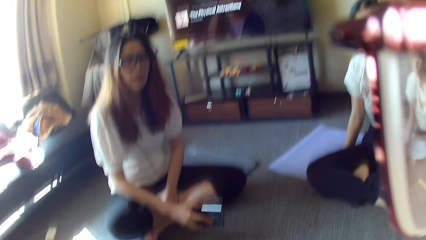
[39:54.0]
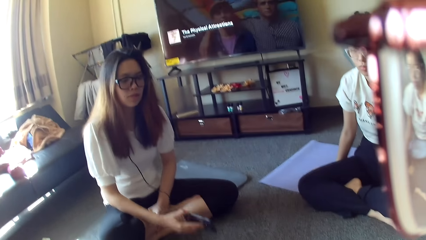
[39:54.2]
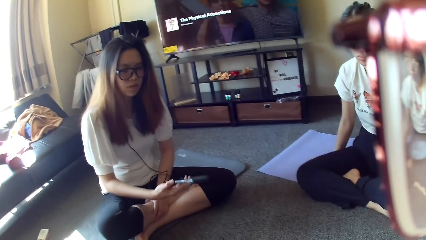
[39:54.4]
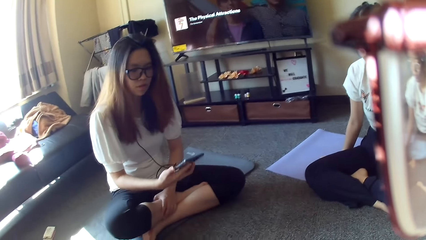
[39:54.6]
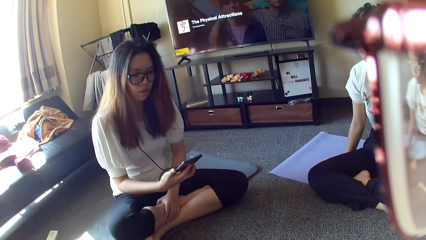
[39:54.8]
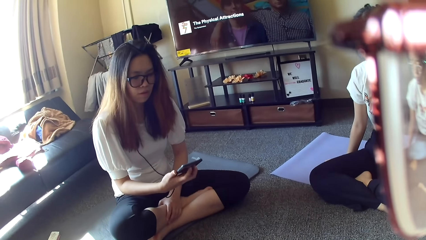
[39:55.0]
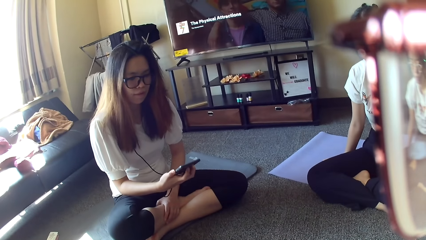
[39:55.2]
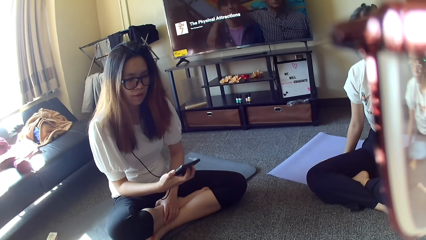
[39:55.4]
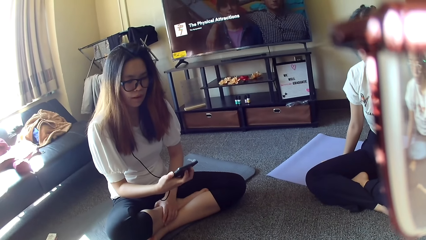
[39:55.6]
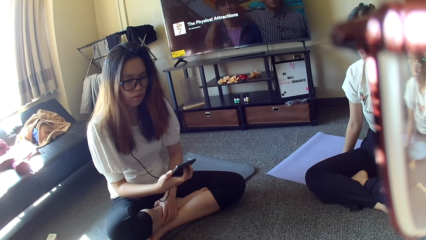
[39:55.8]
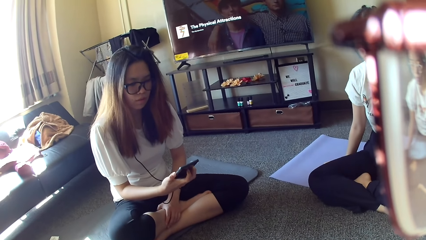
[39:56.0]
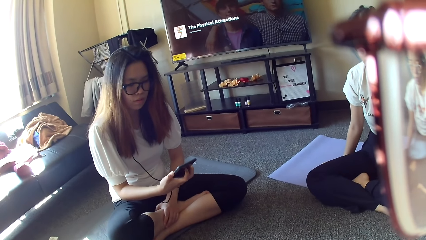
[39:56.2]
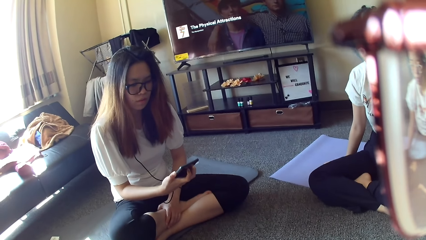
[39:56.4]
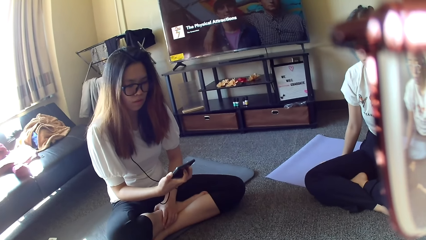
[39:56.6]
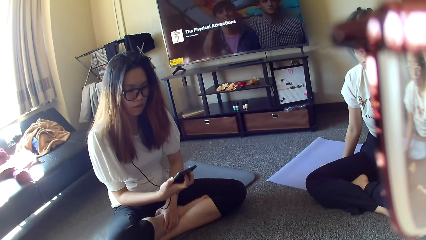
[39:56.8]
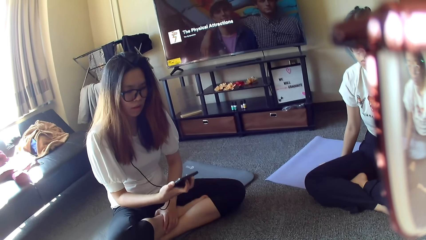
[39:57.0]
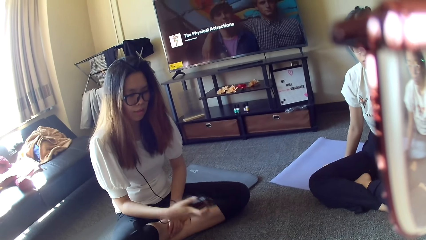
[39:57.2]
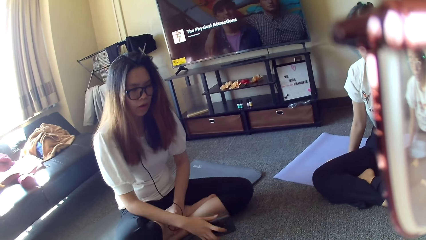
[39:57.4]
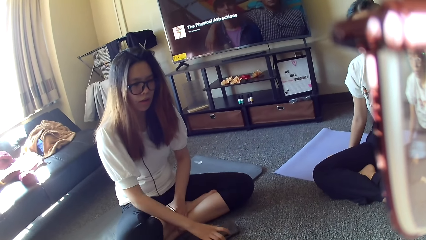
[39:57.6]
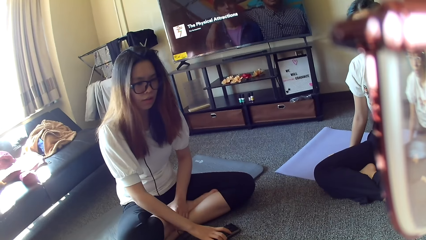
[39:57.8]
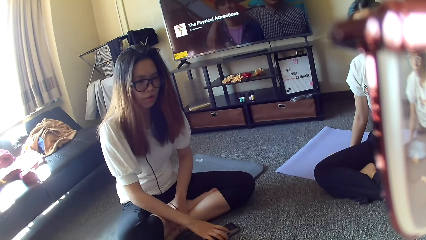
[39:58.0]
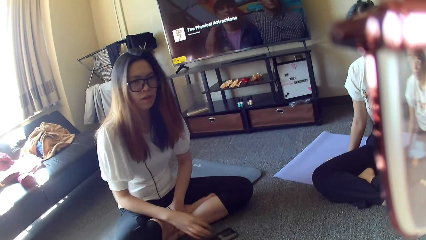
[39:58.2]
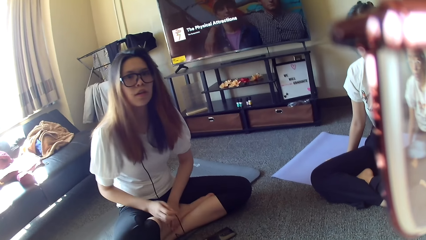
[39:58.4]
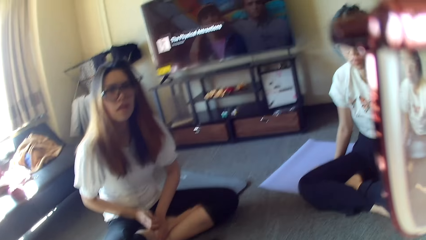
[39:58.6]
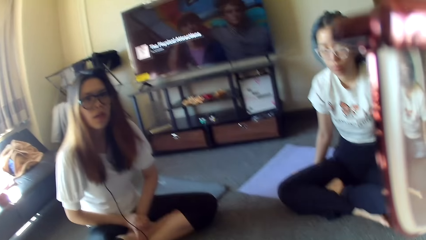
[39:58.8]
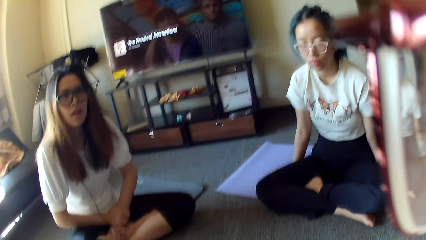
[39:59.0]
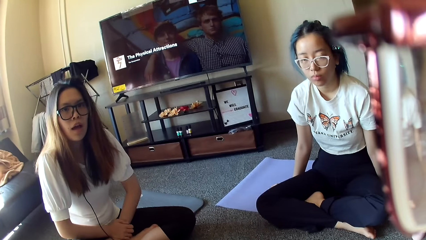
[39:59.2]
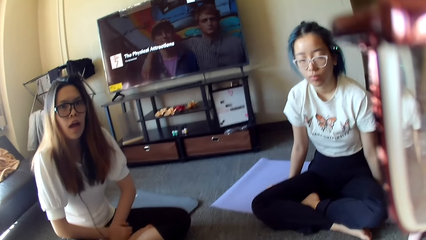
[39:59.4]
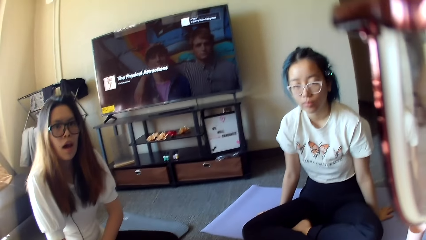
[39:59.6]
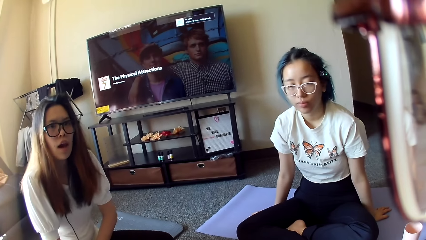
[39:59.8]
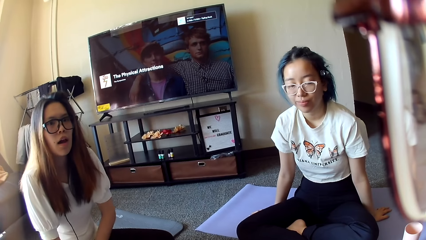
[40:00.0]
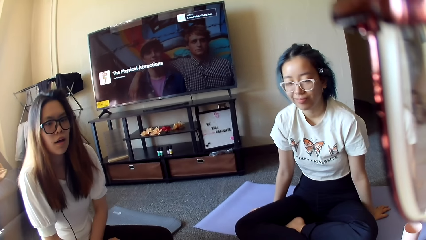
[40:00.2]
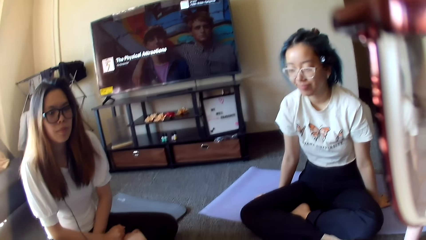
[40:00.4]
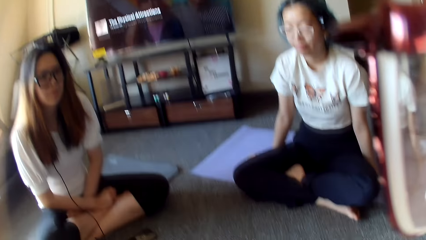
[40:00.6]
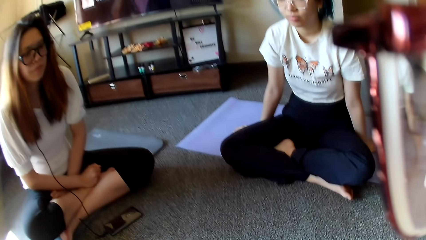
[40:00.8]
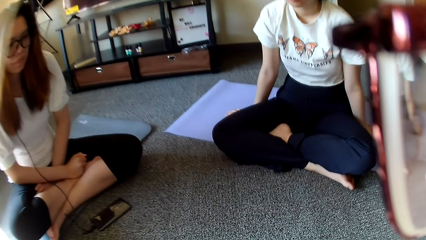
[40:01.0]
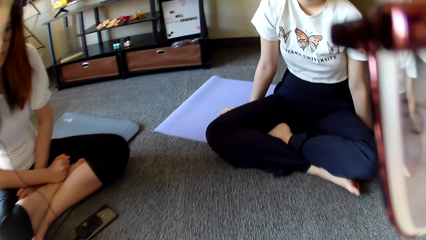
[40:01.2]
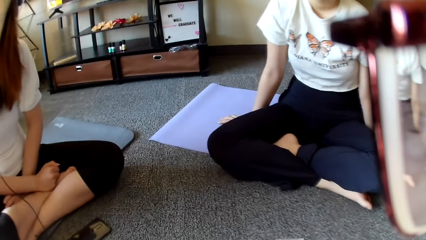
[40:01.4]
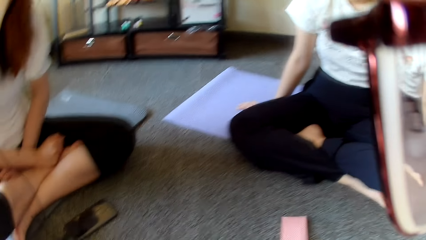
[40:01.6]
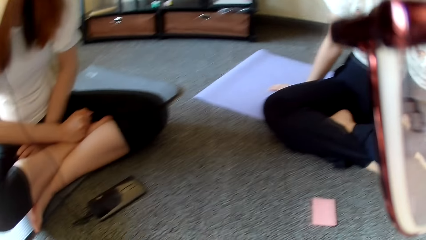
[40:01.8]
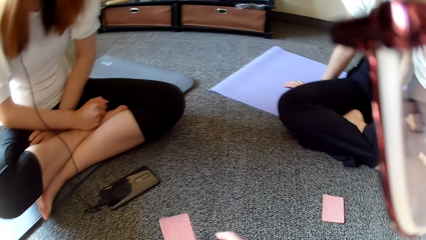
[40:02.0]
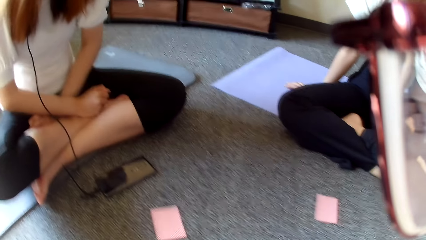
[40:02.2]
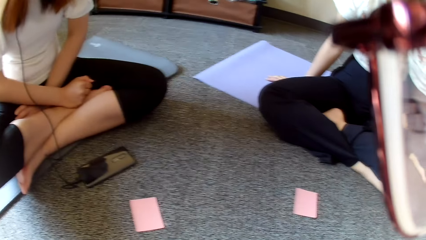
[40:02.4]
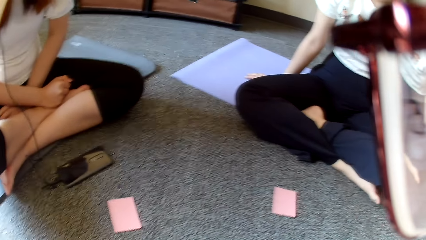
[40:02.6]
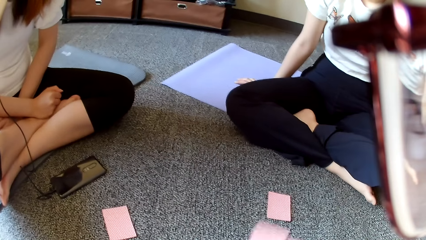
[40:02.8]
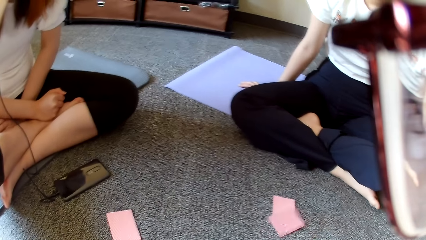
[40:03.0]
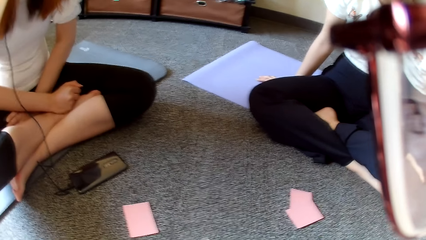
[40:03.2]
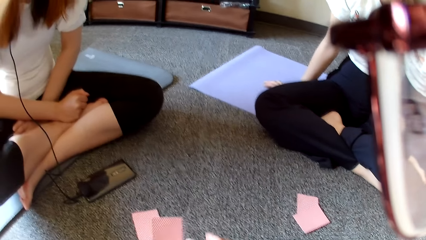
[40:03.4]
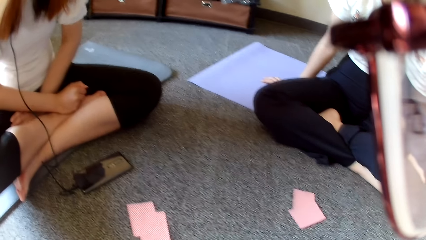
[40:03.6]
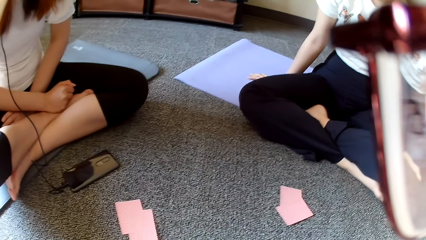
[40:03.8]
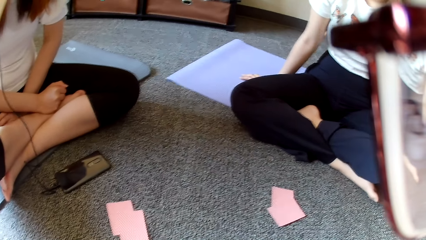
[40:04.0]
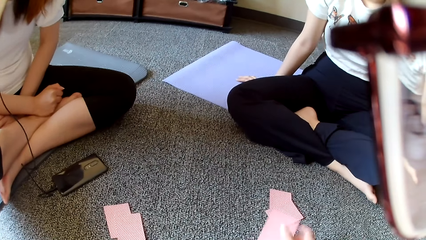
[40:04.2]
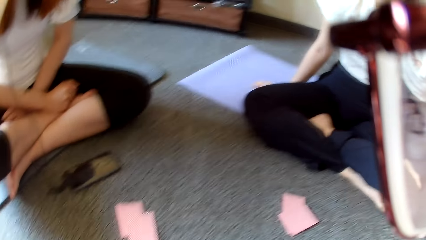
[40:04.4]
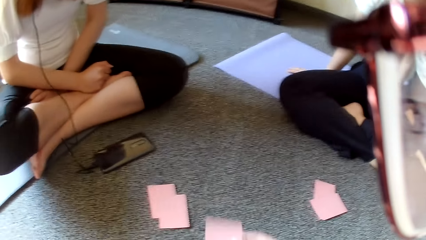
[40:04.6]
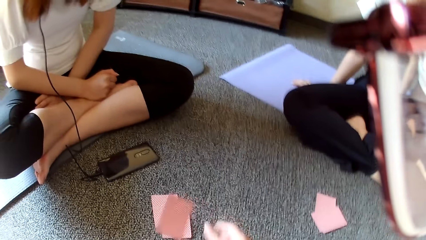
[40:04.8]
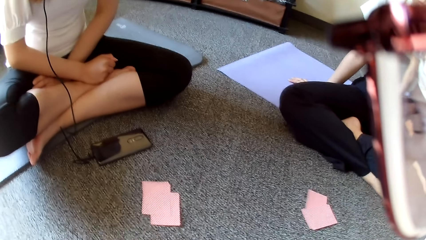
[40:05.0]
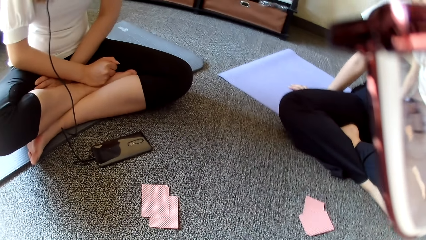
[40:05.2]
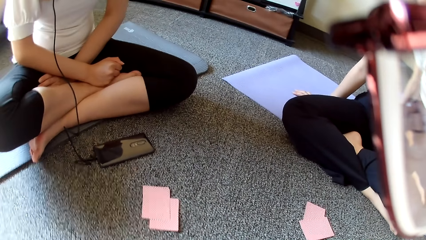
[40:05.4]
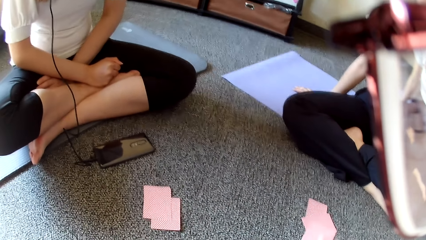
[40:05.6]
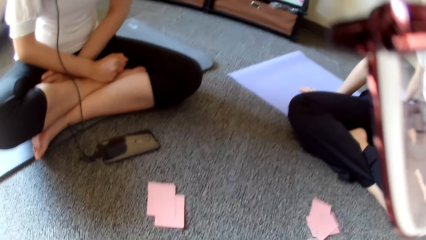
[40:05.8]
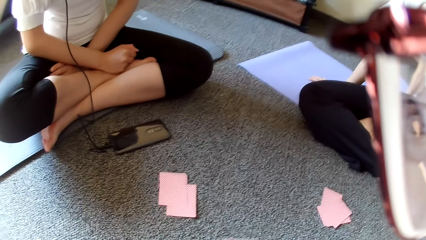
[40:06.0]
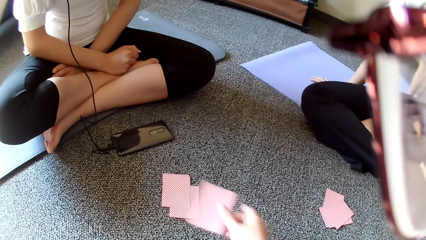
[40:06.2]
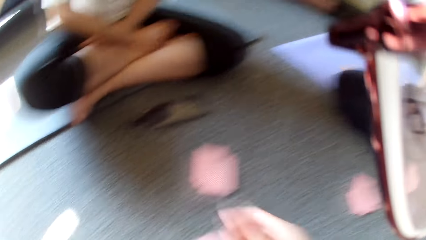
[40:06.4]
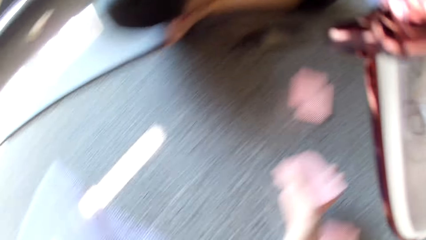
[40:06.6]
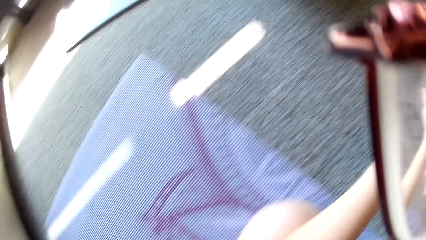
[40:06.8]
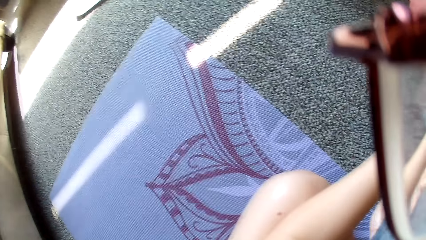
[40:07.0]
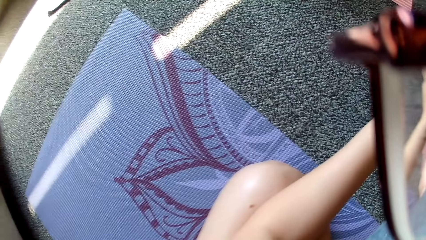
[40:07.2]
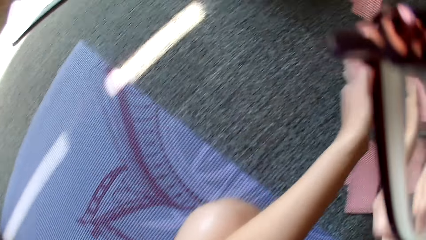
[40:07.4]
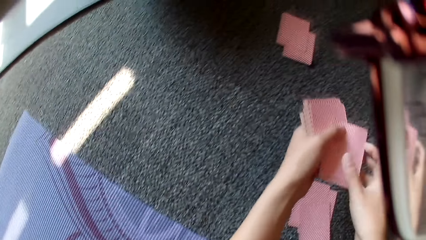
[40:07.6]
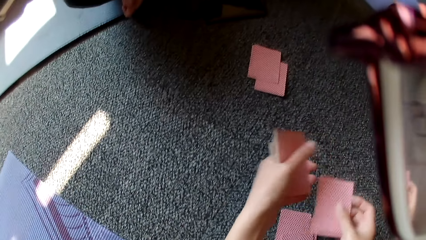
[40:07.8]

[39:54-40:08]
A woman picks up a phone and looks at the phone. She holds the phone. She places the phone on the floor. The camera wearer looks around. They place a card on the floor and divide the cards.

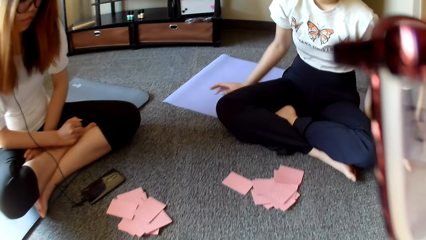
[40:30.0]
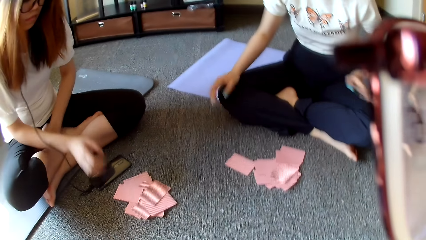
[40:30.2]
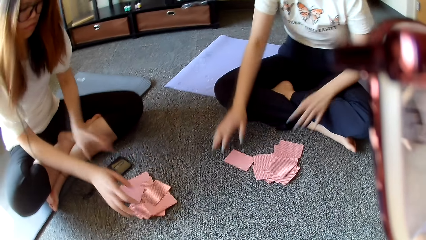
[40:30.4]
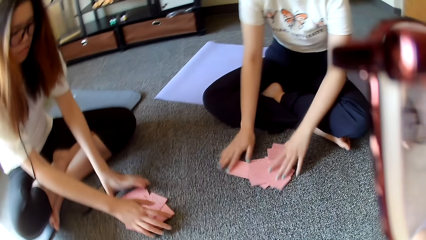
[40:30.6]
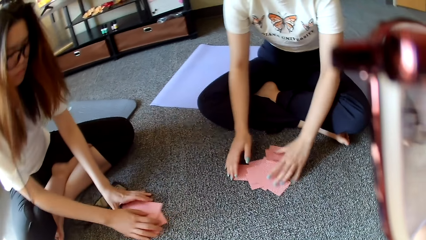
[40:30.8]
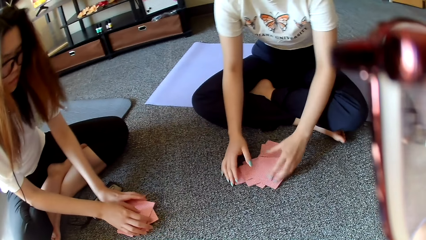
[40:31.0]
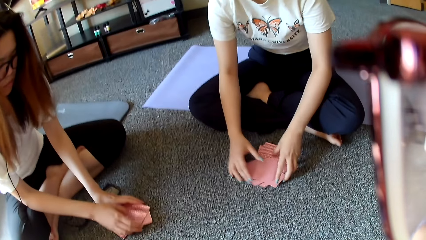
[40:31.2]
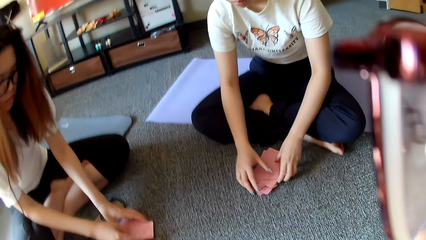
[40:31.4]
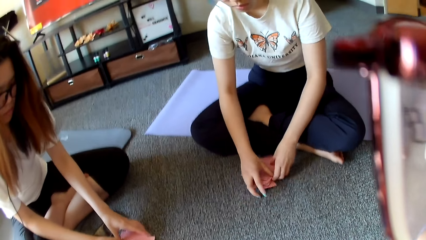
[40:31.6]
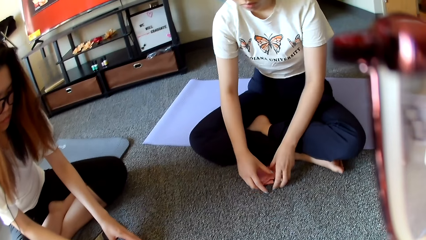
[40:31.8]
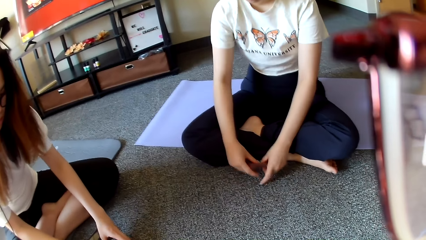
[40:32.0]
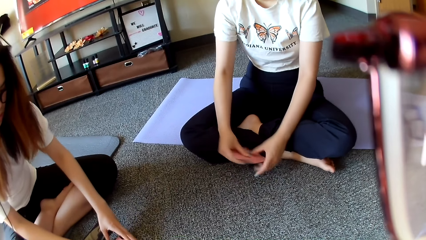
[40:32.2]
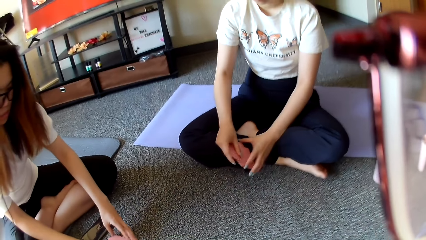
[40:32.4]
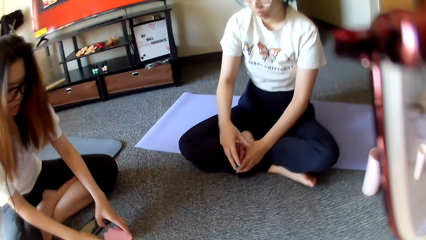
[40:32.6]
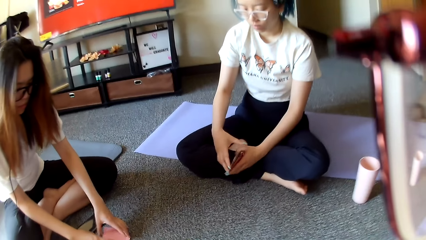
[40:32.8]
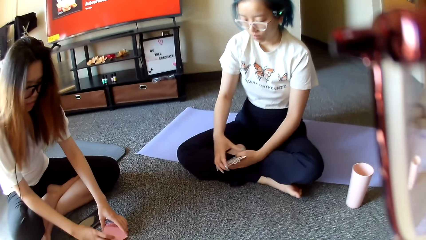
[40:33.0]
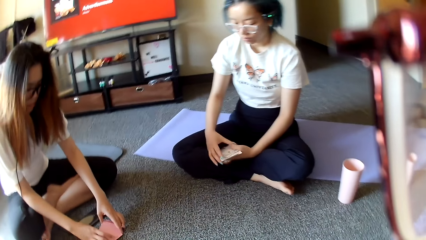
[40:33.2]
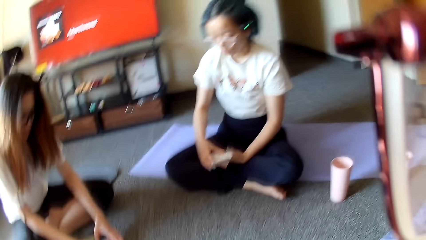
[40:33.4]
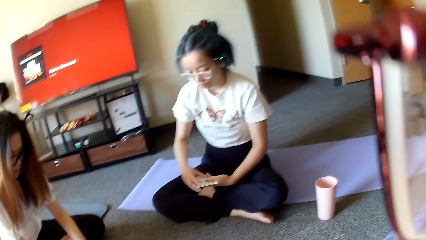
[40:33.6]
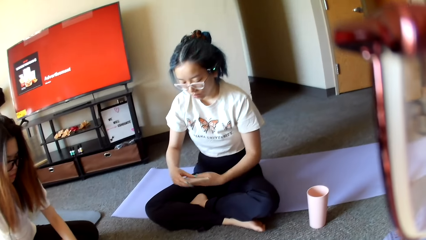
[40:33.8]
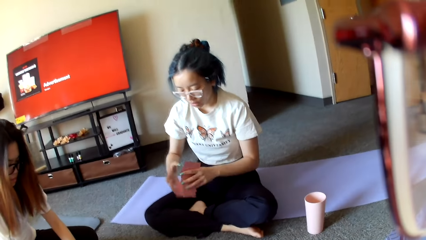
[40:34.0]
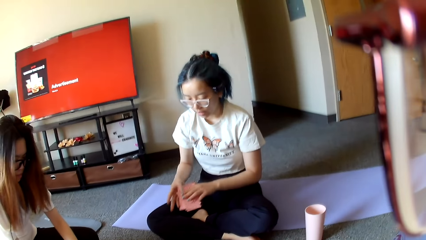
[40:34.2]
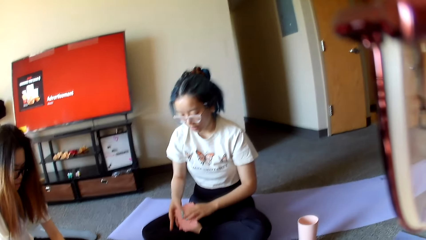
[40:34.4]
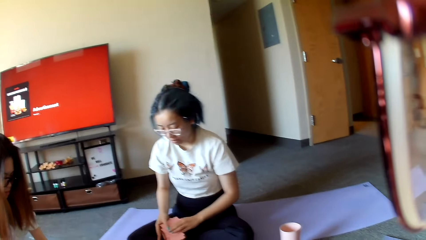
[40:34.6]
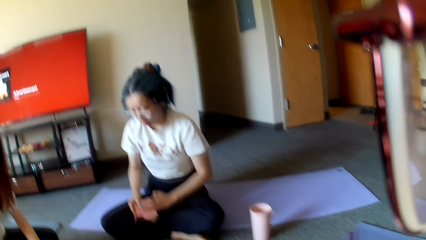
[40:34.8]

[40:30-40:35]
A person picks up the cards. Another person picks up the cards.
